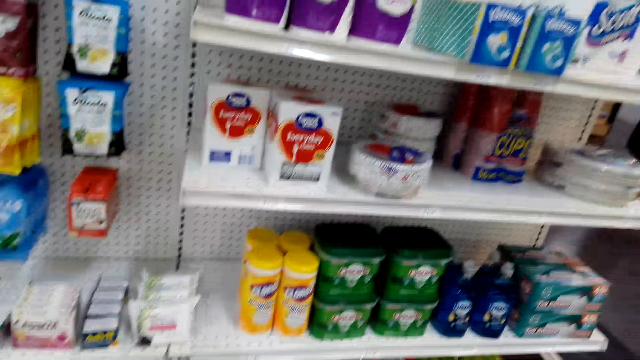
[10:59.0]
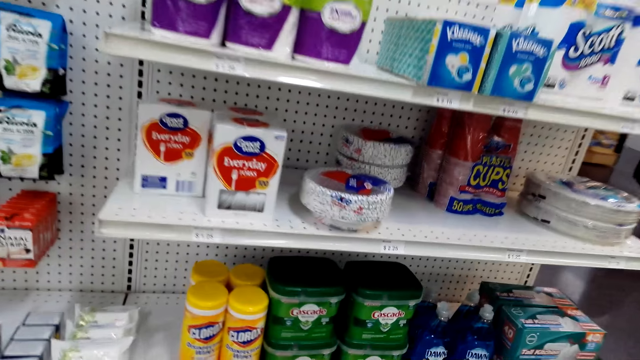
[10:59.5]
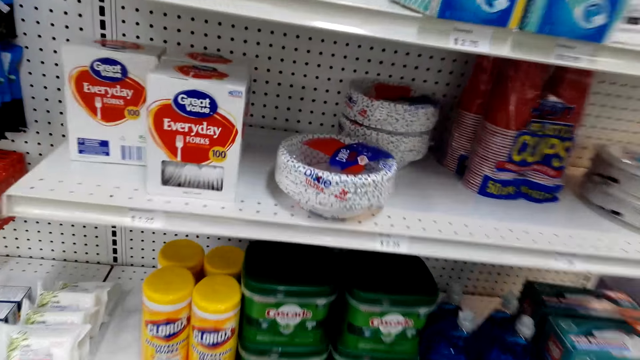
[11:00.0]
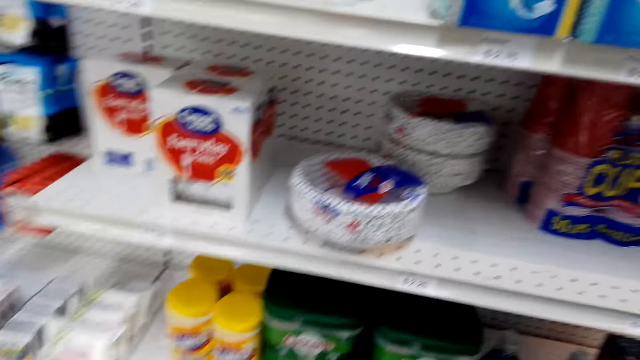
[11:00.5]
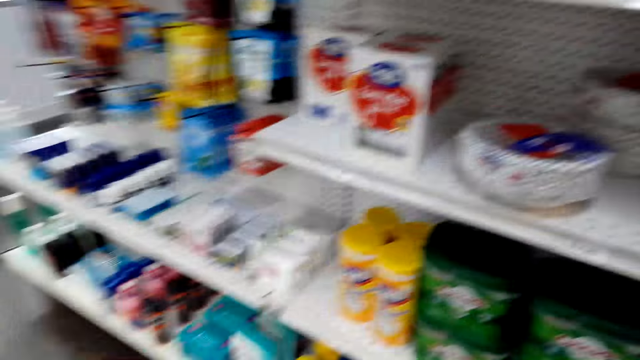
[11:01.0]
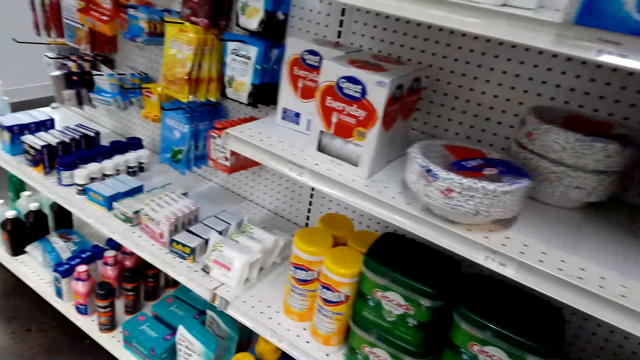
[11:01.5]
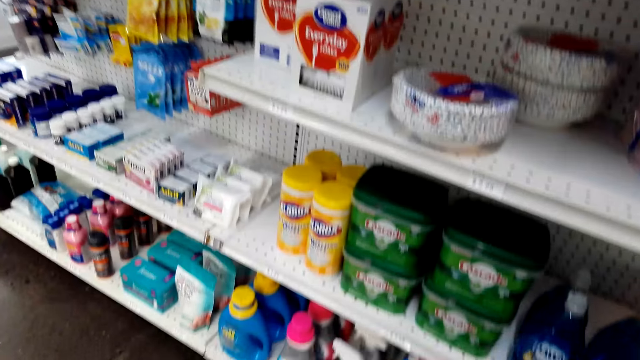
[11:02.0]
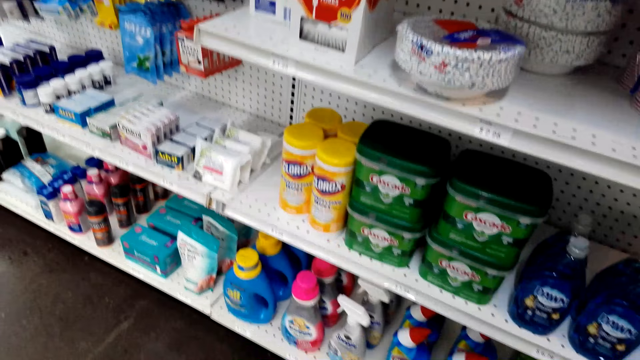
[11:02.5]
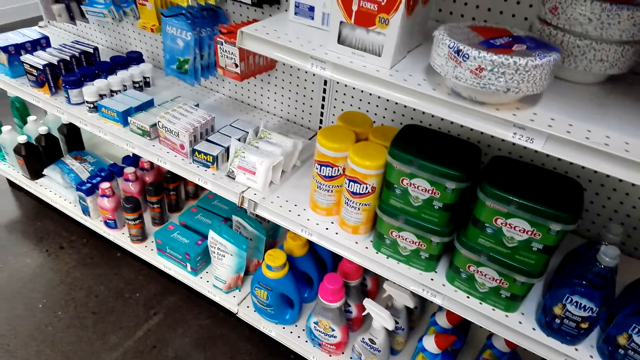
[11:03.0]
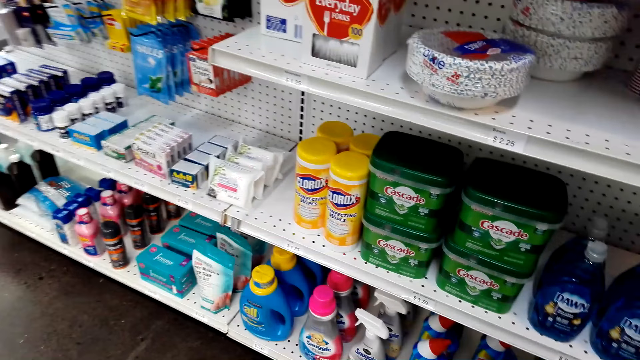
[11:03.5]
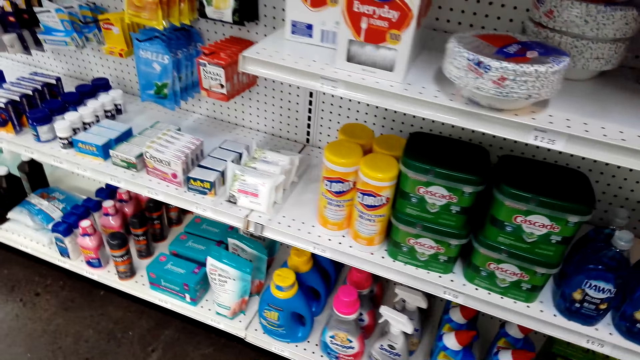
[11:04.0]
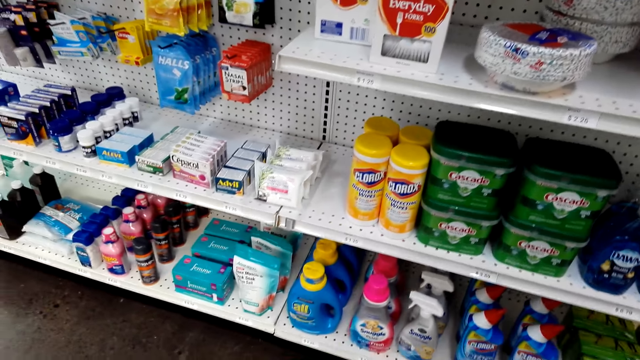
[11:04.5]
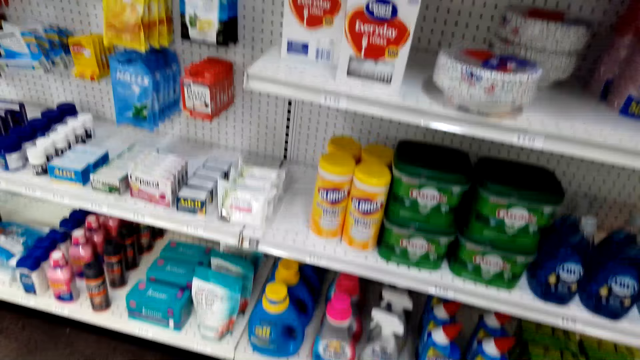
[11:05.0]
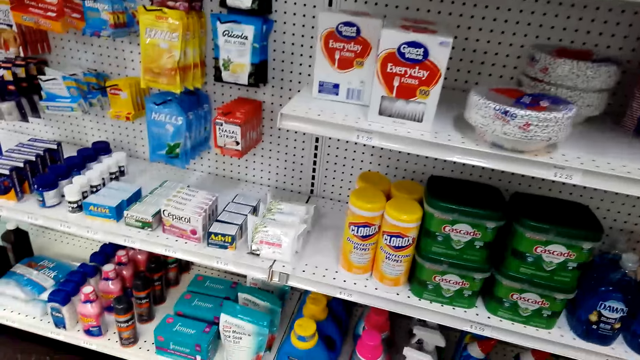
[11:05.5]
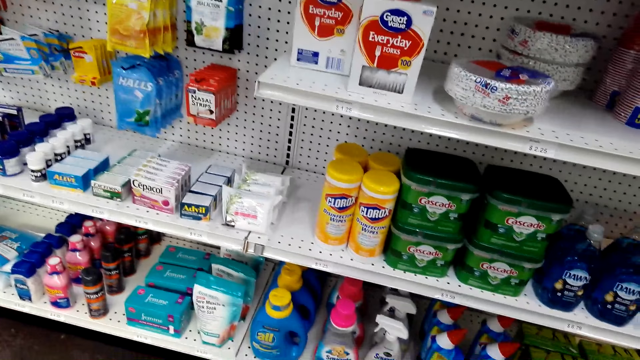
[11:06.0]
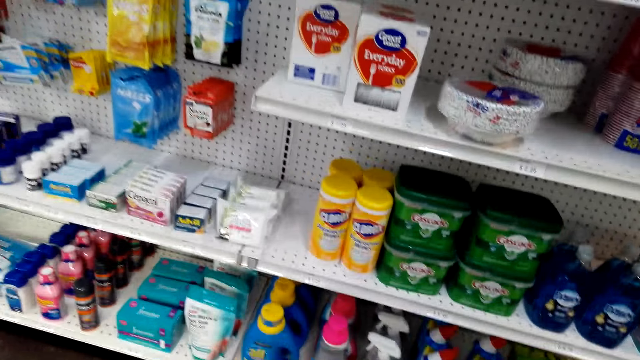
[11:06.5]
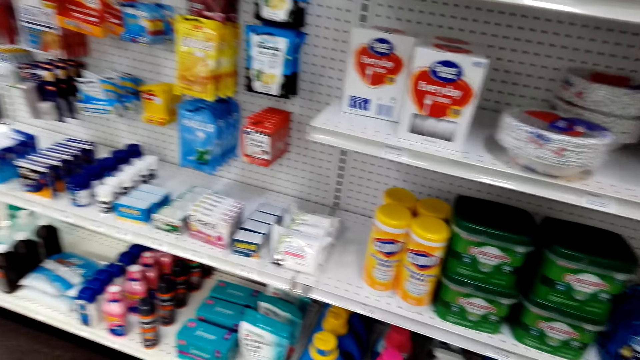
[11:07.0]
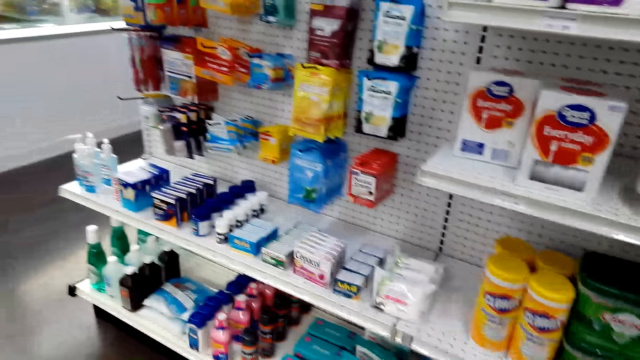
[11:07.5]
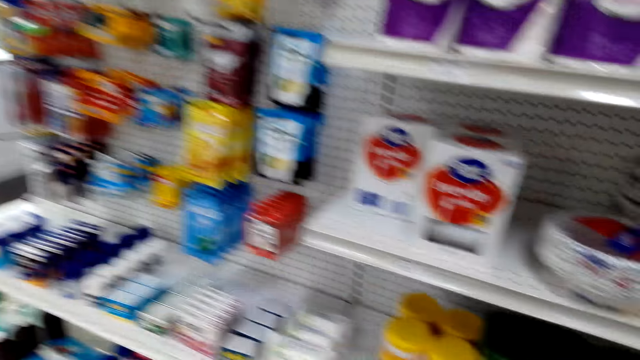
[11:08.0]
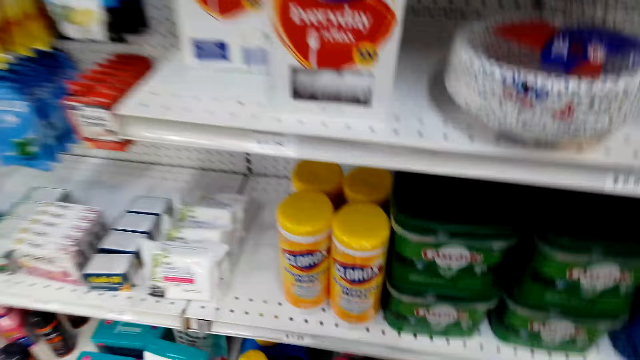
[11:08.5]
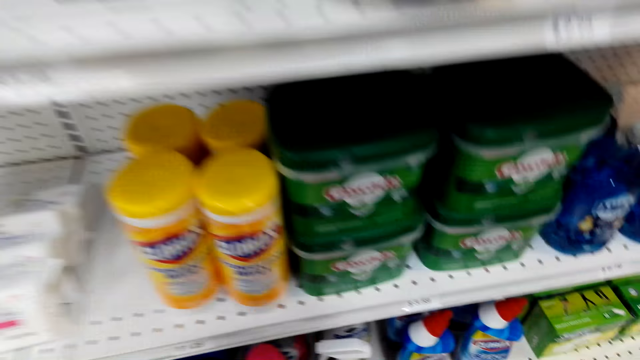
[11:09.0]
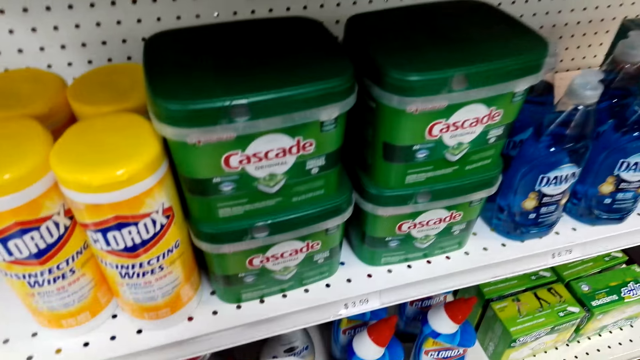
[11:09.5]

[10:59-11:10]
The camera wearer stares at the rack. They talk to a woman. They stare at the rack. They talk to the woman. They move towards the rack.

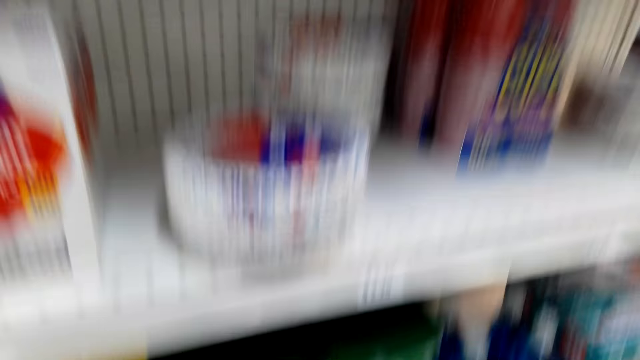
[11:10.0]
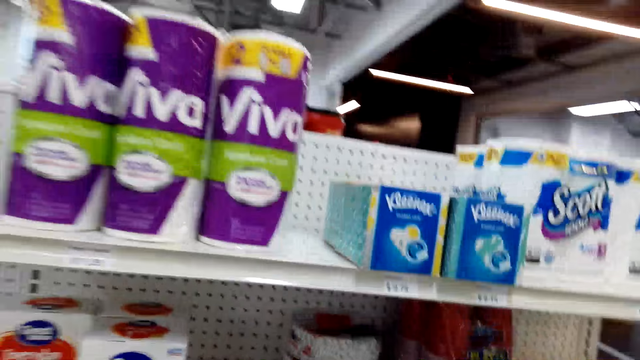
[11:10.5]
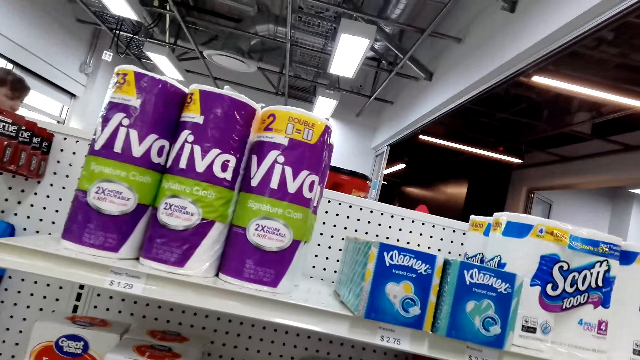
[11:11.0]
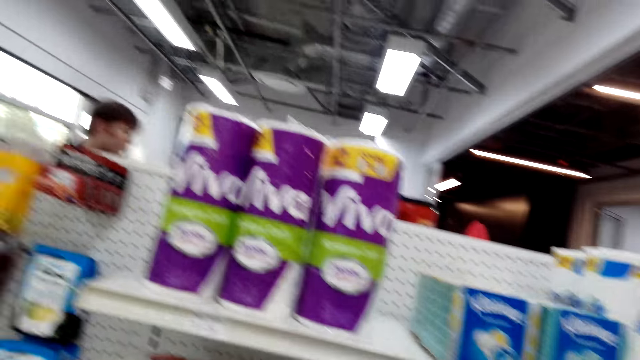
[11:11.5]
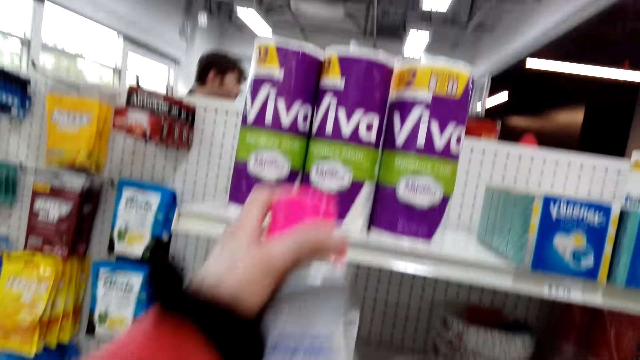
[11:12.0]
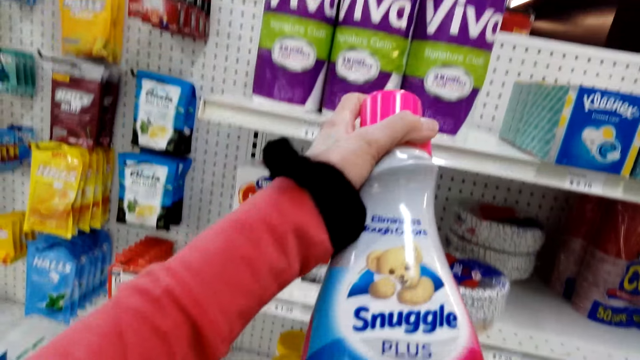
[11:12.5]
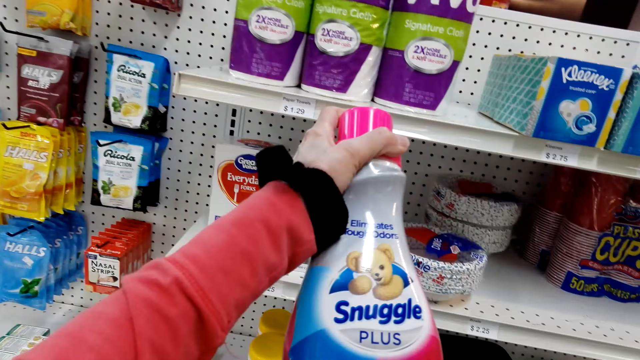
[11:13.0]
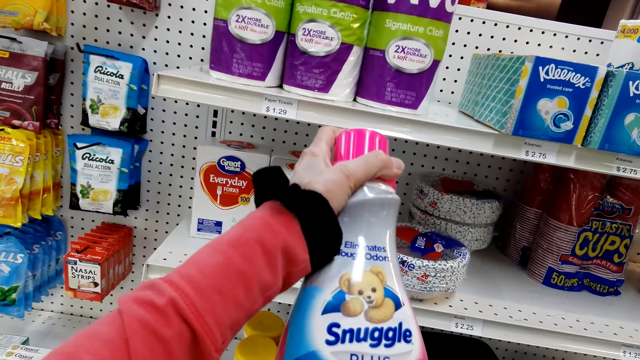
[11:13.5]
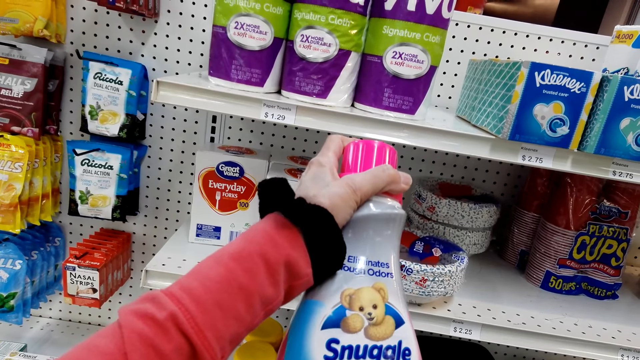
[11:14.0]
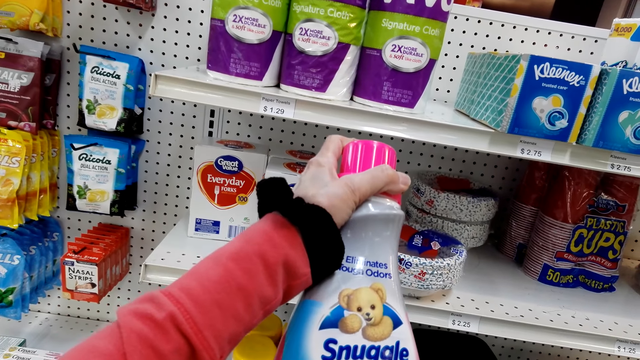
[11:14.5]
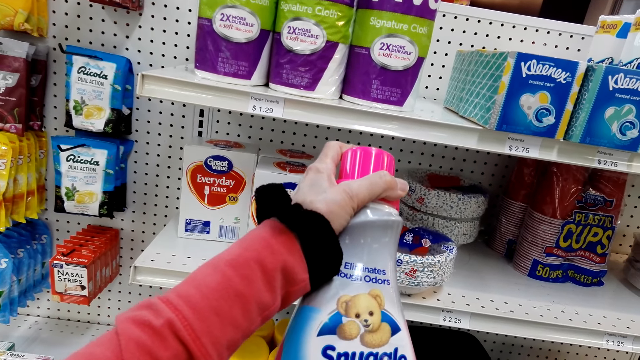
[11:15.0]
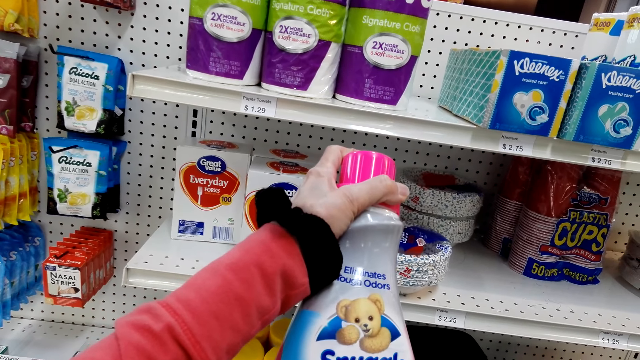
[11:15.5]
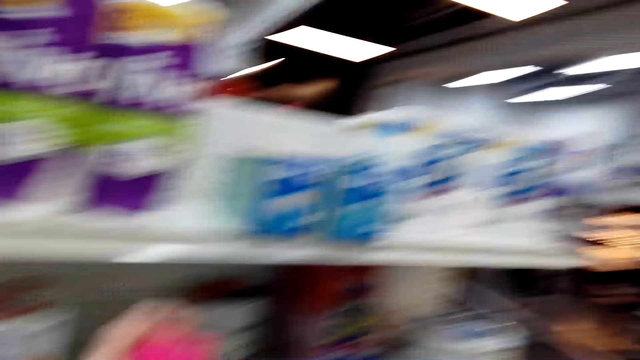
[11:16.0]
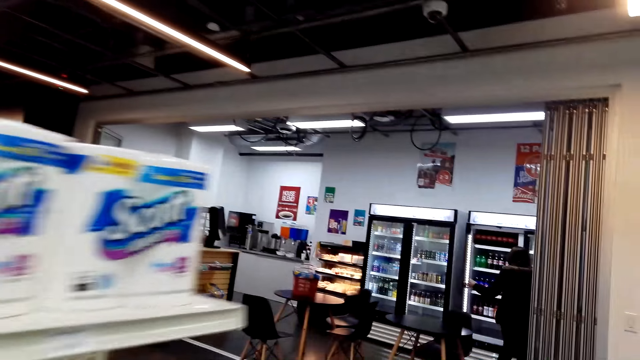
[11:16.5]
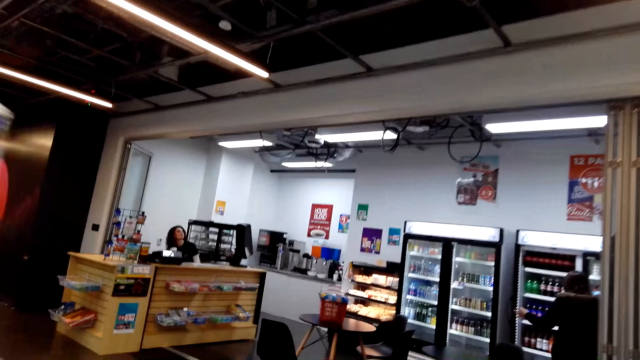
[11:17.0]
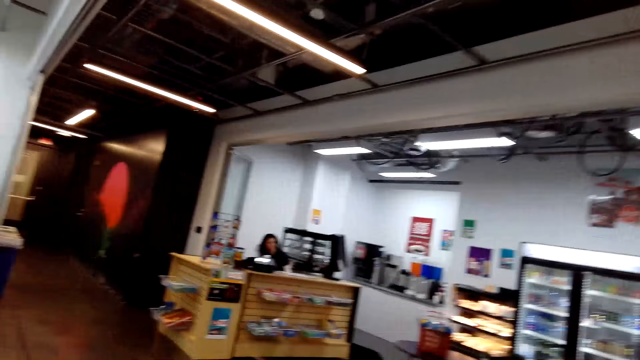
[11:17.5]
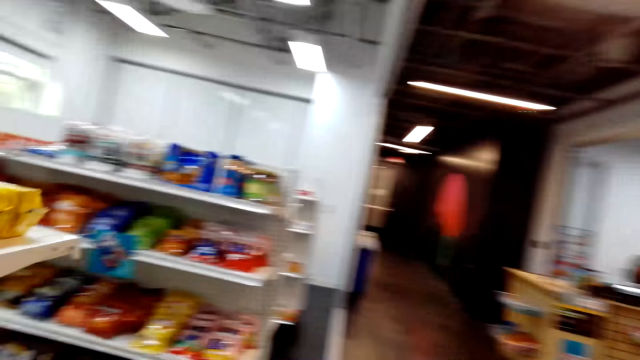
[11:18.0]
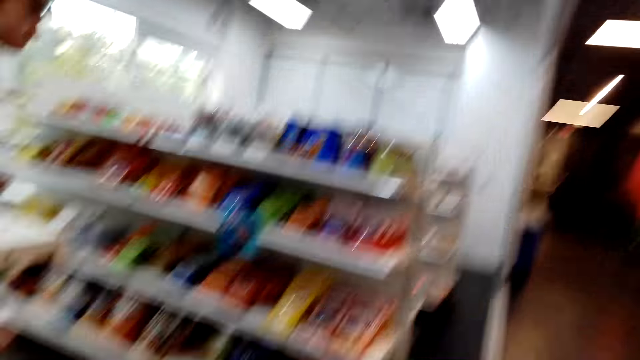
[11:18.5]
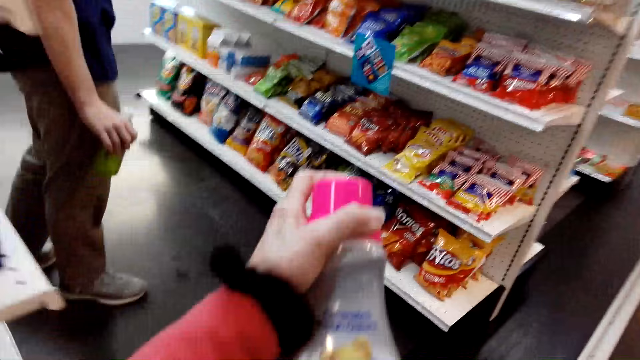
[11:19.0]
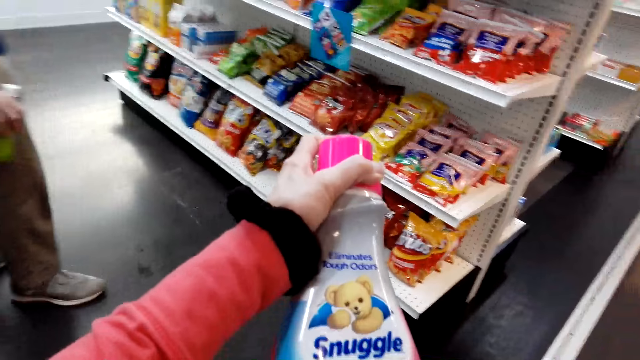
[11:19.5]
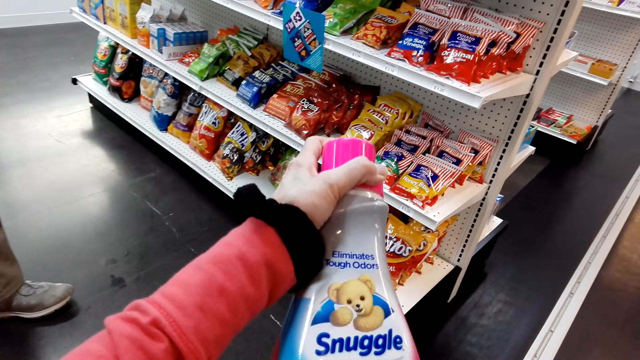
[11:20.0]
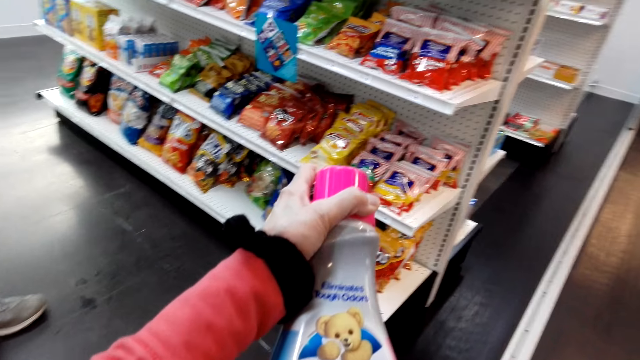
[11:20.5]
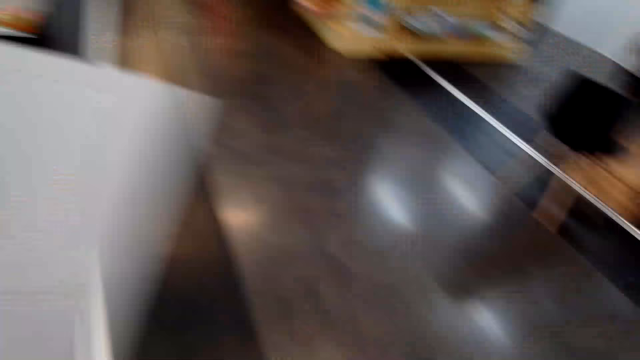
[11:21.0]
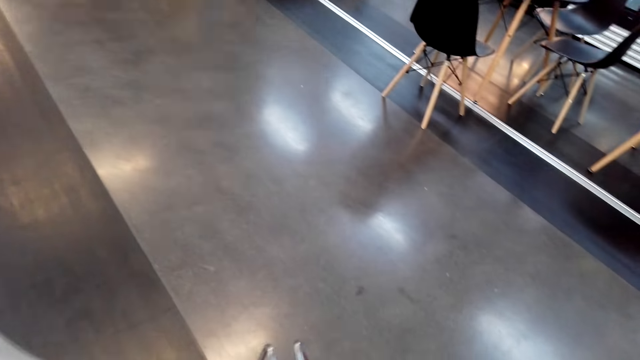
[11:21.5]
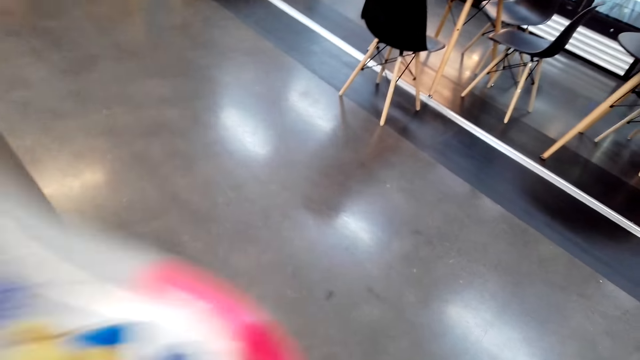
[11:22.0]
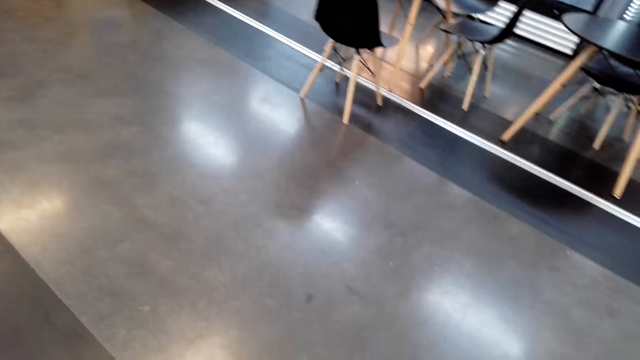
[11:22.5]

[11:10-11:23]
The camera wearer moves away from the rack. They stare at the rack. They inspect the detergent. They pick up the Snuggle Plus. They walk towards a man. They inspect the detergent. They talk to the man. They stare at the floor.
